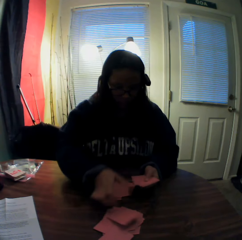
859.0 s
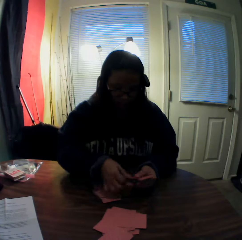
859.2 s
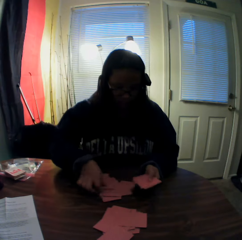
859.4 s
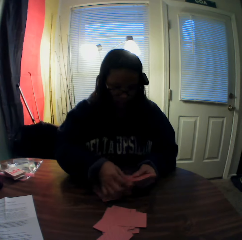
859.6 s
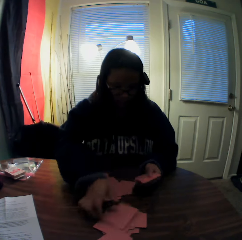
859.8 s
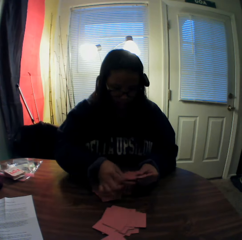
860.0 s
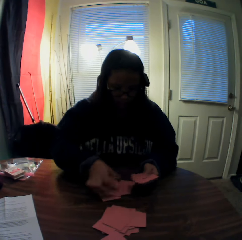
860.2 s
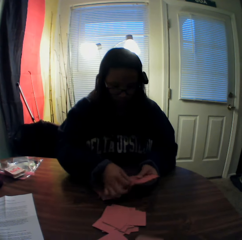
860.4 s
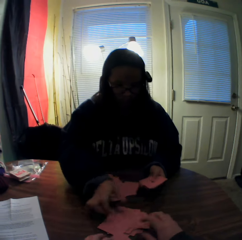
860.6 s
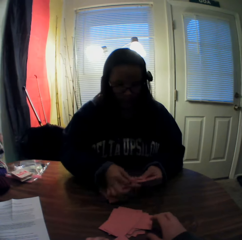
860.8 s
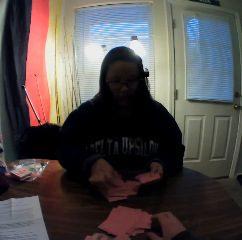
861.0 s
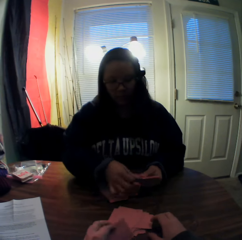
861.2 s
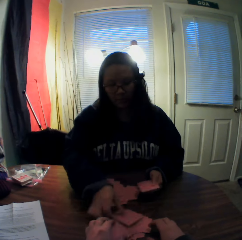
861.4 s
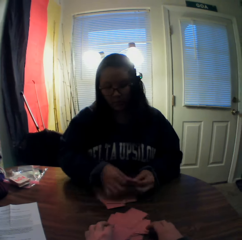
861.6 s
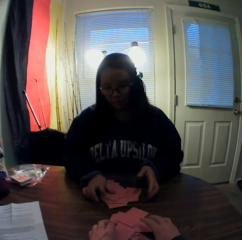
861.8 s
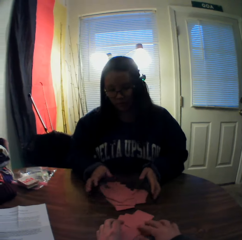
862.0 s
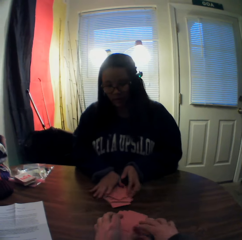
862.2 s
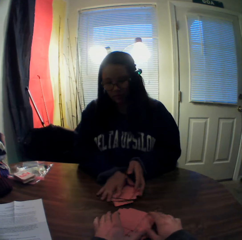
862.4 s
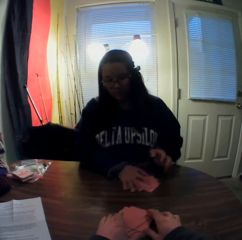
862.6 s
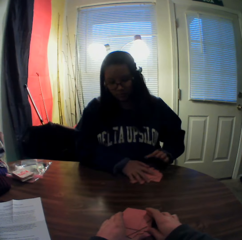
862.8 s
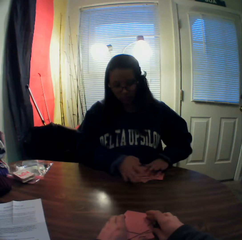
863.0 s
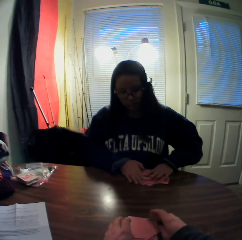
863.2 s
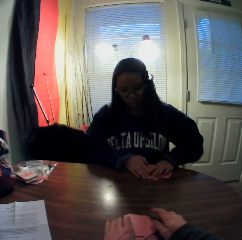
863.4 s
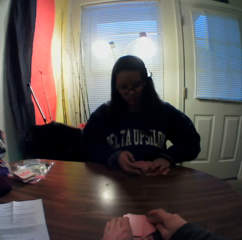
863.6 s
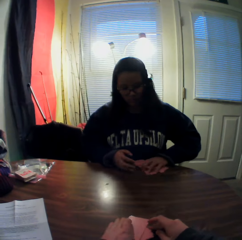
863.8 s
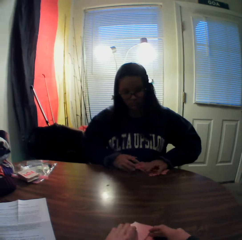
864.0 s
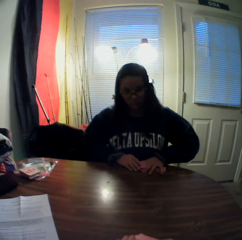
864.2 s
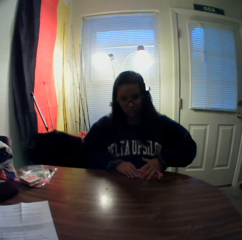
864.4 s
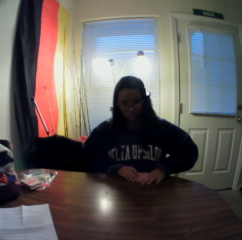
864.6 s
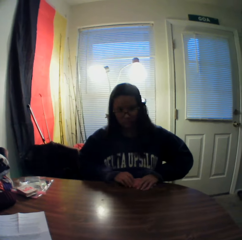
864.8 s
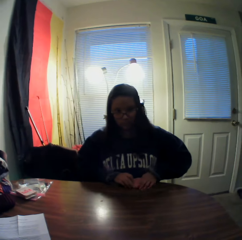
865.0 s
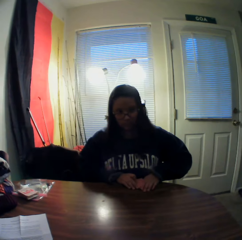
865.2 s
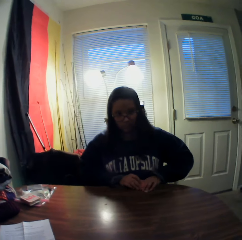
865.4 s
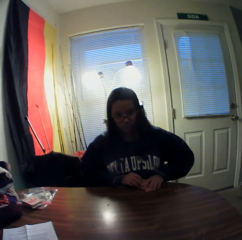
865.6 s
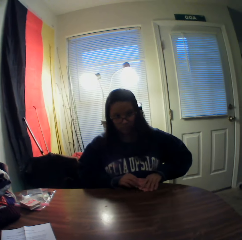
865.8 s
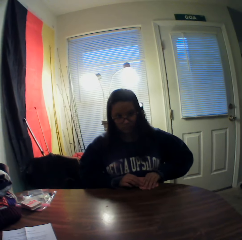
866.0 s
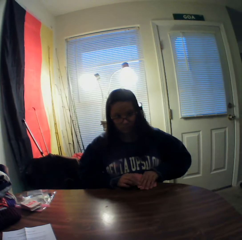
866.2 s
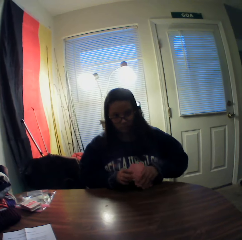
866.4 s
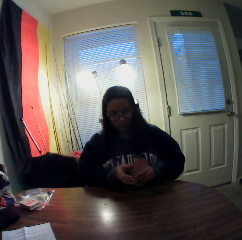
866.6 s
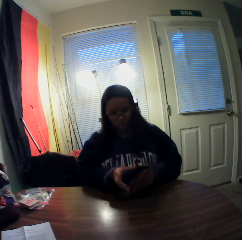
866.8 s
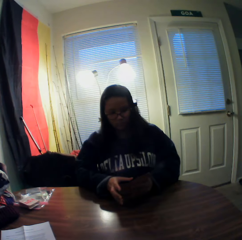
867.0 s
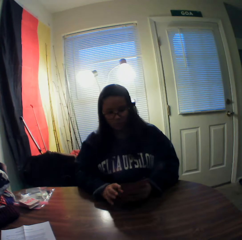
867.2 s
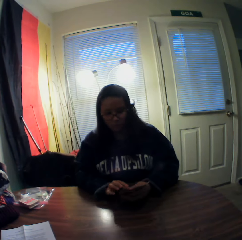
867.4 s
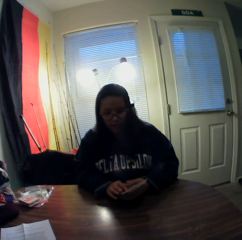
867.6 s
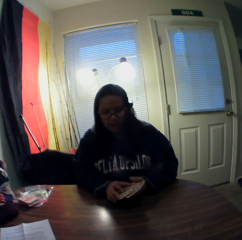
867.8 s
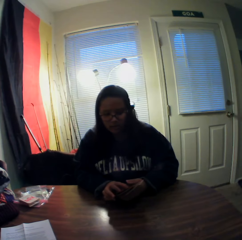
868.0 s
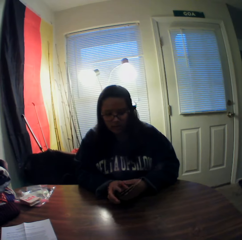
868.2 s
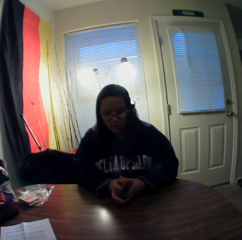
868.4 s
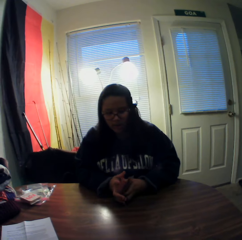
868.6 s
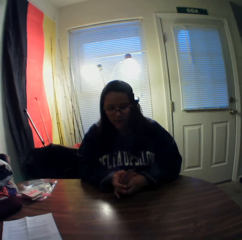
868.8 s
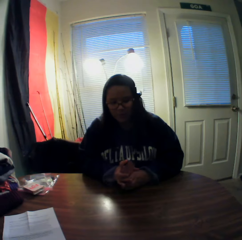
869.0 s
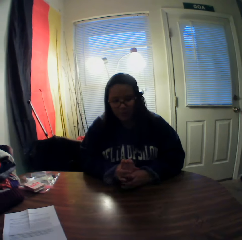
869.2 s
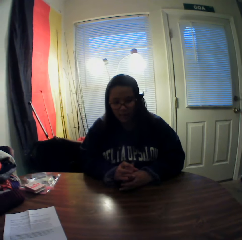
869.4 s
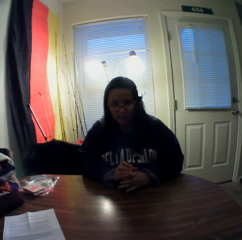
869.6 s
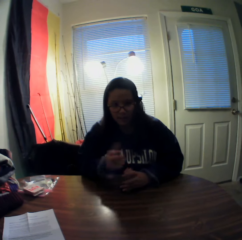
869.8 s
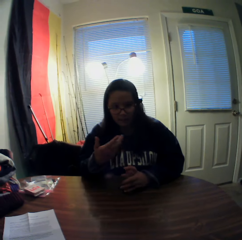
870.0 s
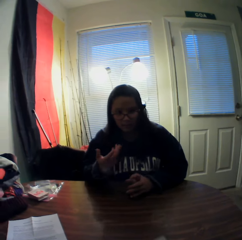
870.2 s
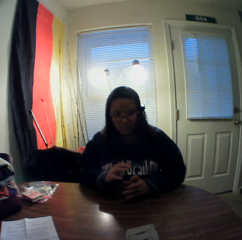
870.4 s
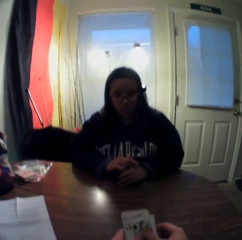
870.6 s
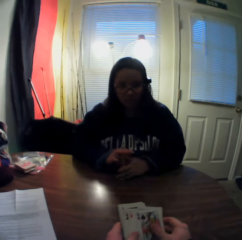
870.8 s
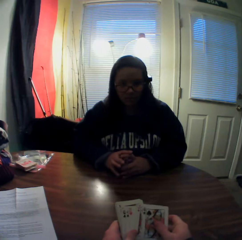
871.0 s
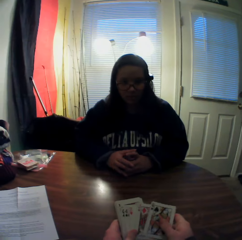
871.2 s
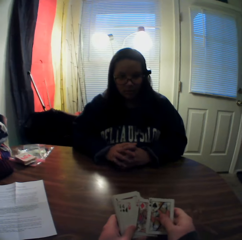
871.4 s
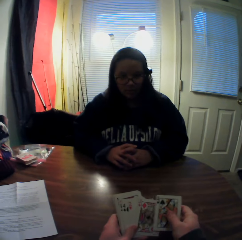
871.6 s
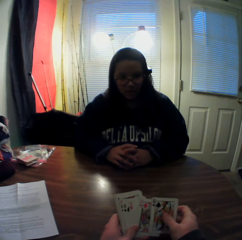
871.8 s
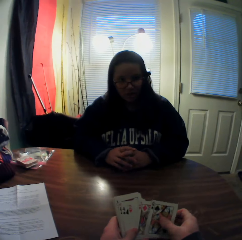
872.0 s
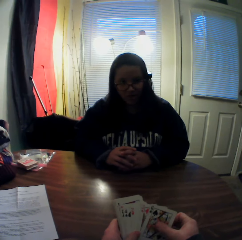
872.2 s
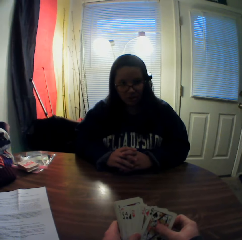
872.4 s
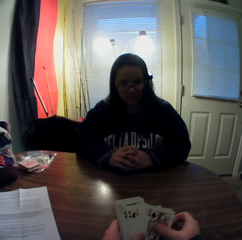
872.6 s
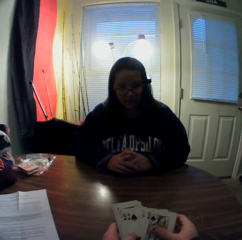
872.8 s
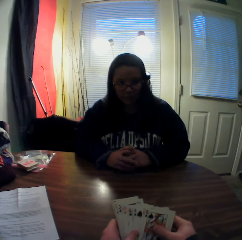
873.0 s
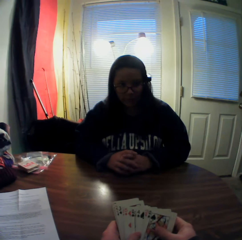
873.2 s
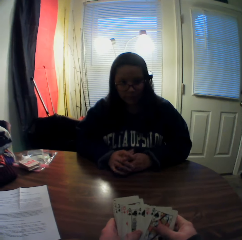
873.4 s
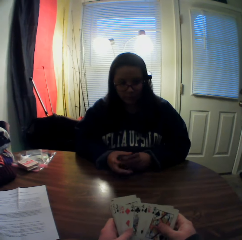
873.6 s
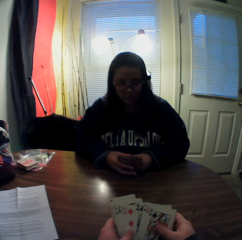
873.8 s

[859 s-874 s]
The woman moves a stack of cards on the table with her right hand. The camera wearer picks cards from the table. He moves the second stack of cards with both hands. The woman picks the stack of cards on the table with both hands. The camera wearer stares at the woman. The woman inspects the cards. The camera wearer flips through the stack of cards in his hands. He inspects the cards.

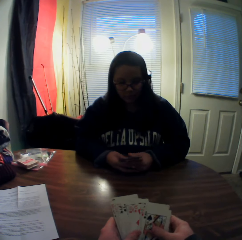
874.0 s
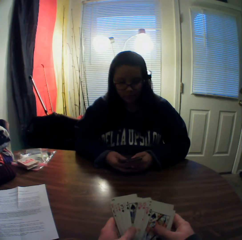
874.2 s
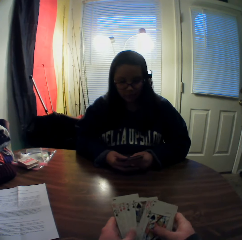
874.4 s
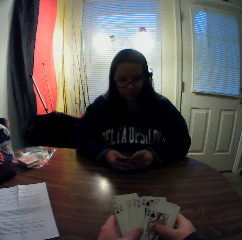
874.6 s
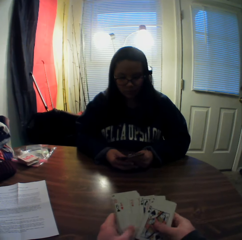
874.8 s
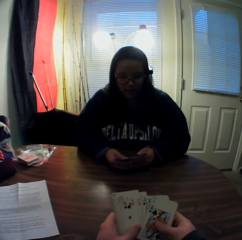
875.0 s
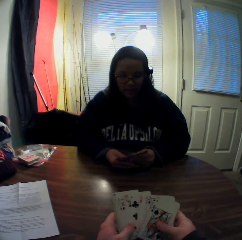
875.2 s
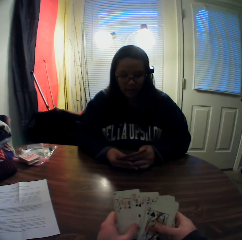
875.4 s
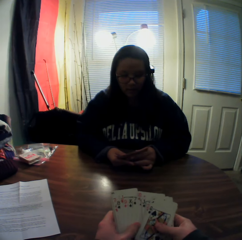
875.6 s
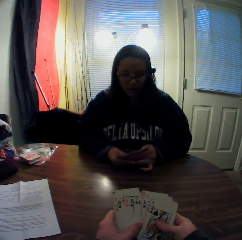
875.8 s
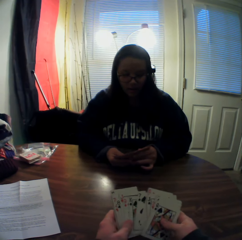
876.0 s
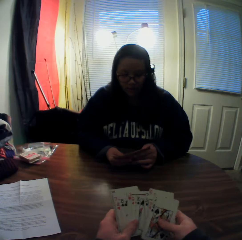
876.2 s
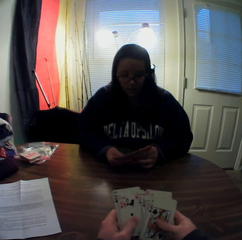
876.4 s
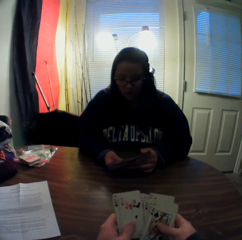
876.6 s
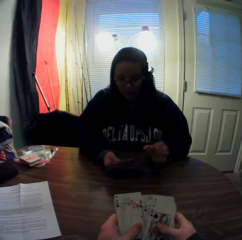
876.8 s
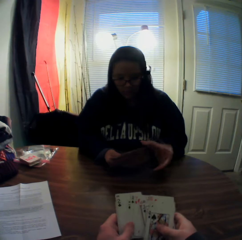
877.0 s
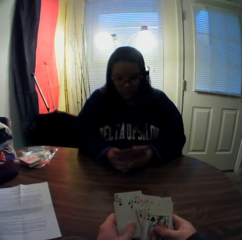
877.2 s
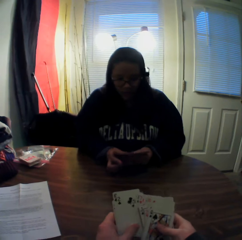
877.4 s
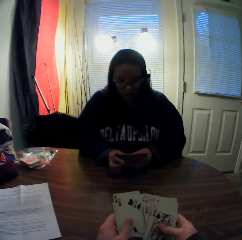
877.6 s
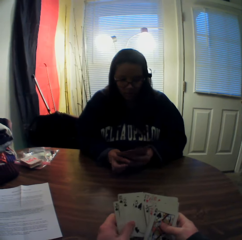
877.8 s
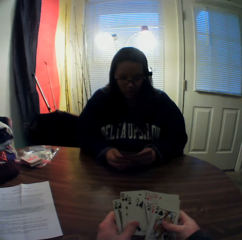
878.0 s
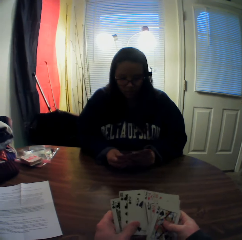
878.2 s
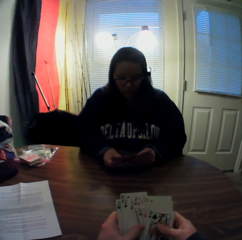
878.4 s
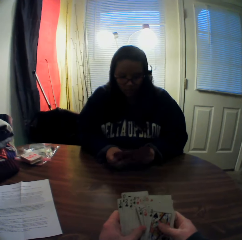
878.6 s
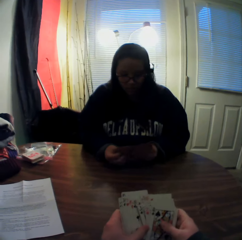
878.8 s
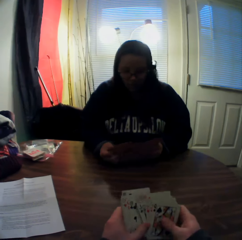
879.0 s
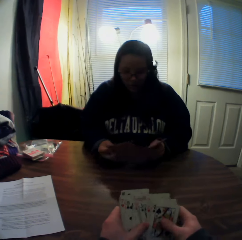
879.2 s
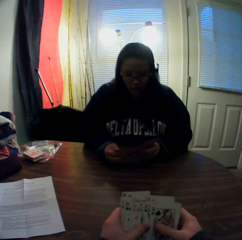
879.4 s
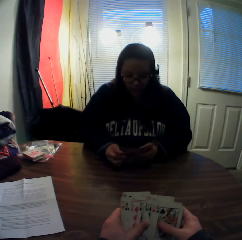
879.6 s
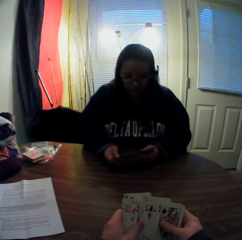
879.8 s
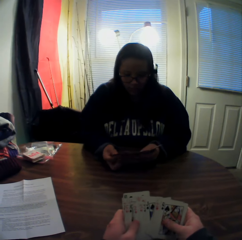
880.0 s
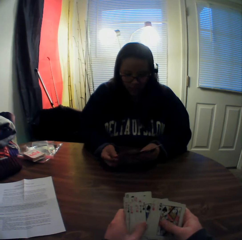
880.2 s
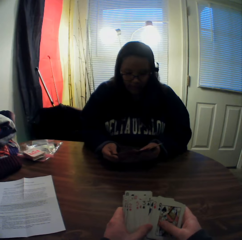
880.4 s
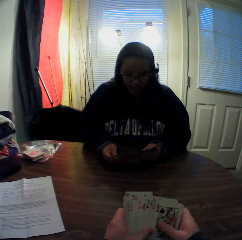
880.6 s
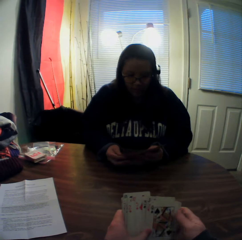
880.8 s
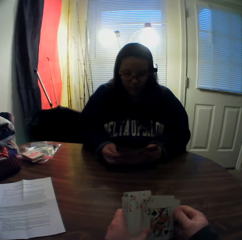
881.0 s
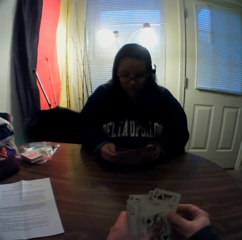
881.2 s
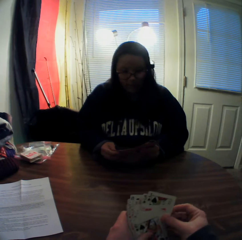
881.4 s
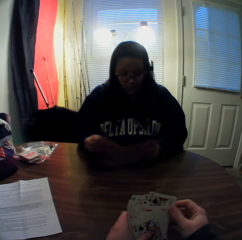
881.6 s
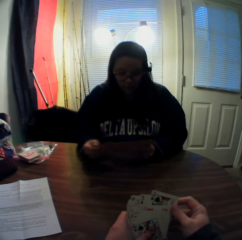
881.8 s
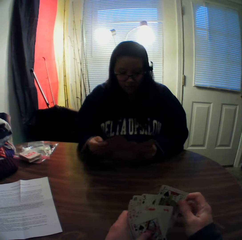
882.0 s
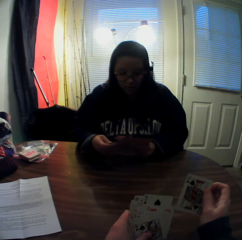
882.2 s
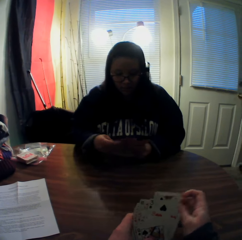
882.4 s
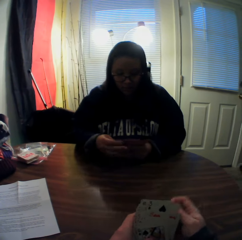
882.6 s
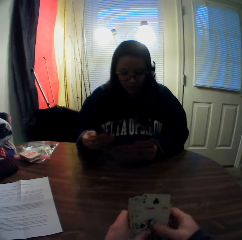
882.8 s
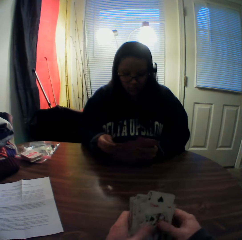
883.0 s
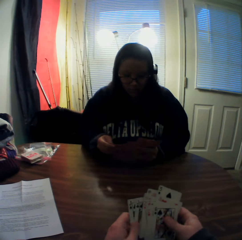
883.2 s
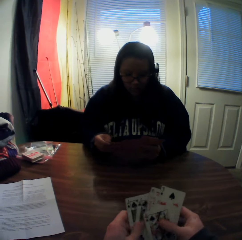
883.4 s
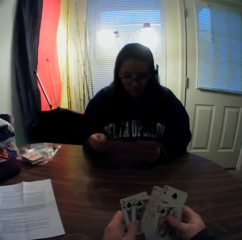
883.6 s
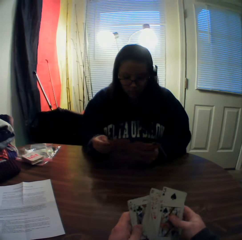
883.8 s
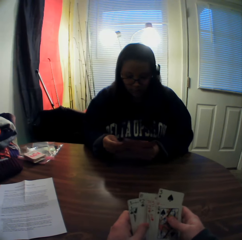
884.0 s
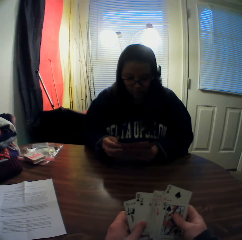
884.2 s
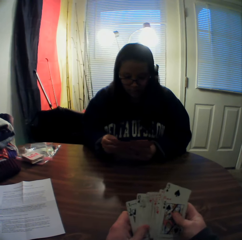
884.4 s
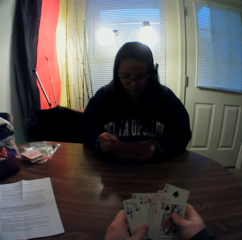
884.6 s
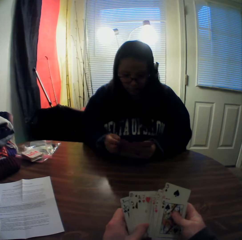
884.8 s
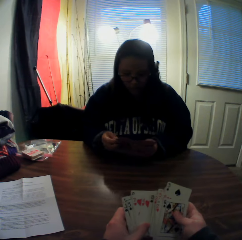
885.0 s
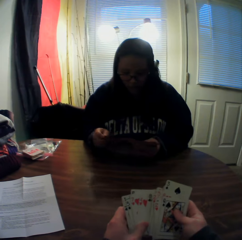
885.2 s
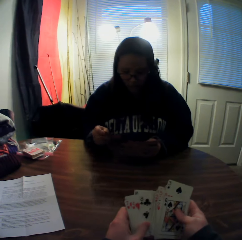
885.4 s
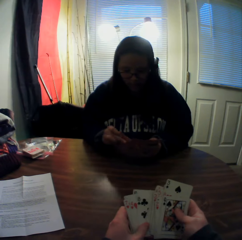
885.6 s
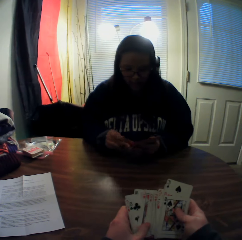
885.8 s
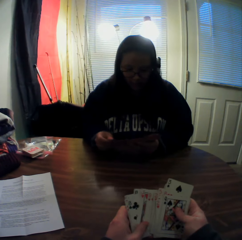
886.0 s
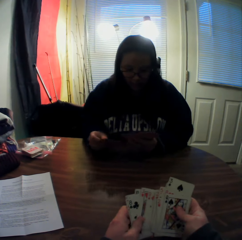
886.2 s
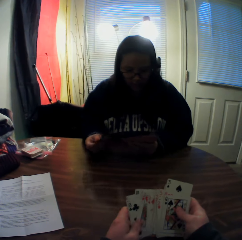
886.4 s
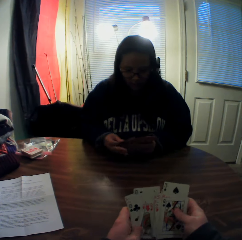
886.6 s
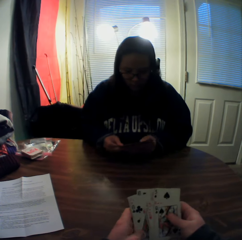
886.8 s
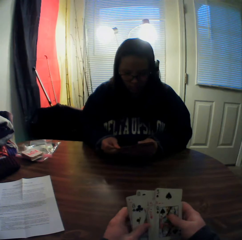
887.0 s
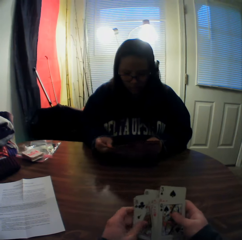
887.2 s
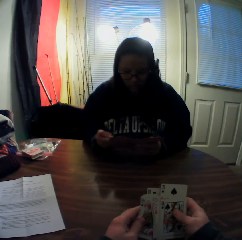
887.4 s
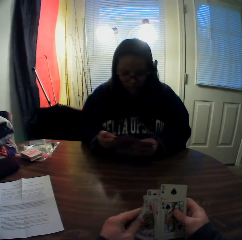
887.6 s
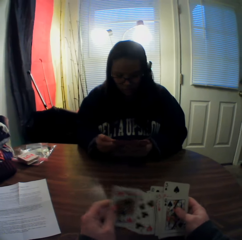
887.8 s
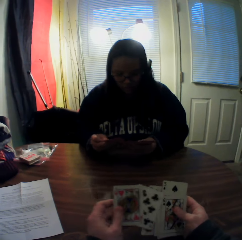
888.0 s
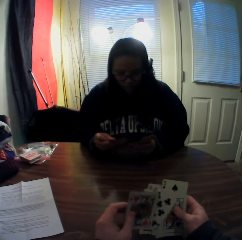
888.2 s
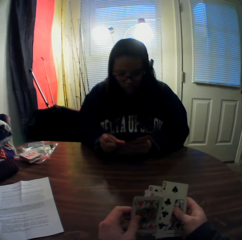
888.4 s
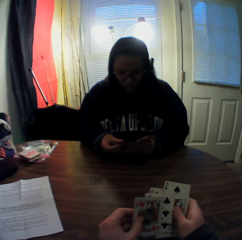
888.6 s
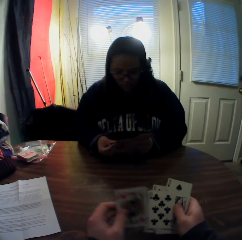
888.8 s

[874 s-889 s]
The woman flips through the stack of cards in her hands. The woman inspects the cards. The camera wearer inspects the cards.
